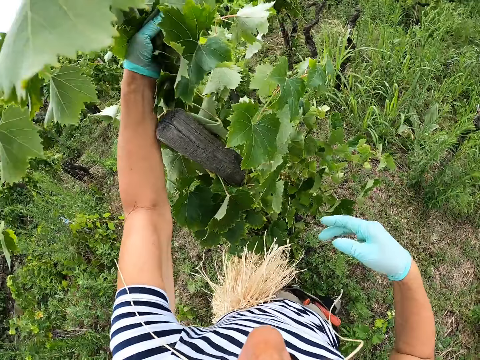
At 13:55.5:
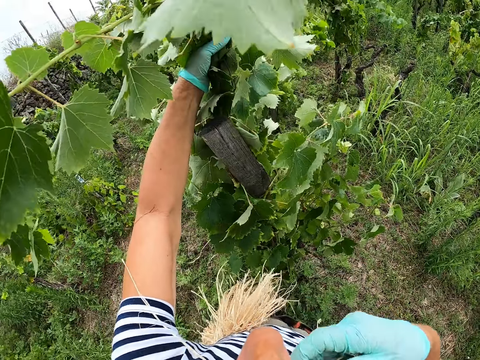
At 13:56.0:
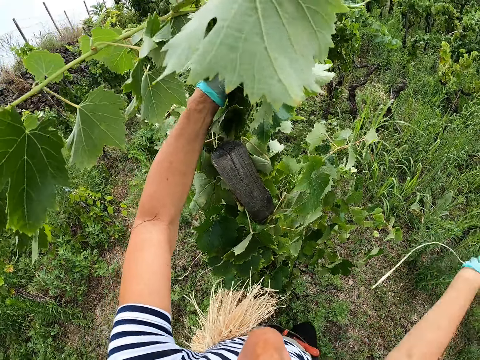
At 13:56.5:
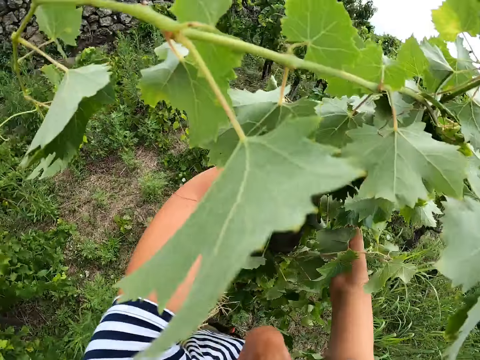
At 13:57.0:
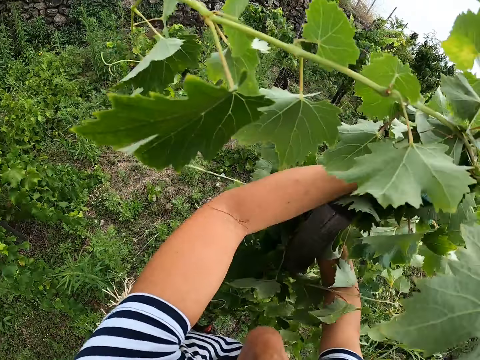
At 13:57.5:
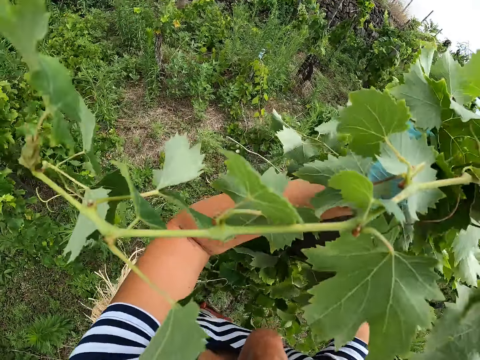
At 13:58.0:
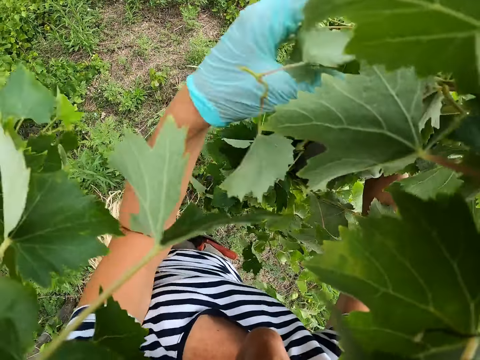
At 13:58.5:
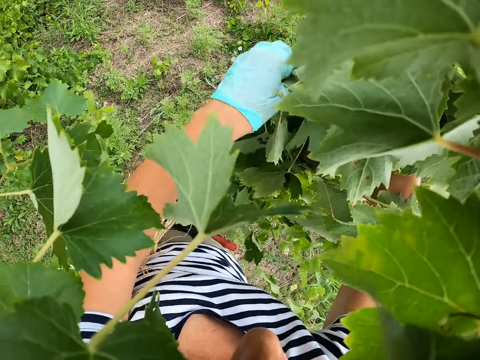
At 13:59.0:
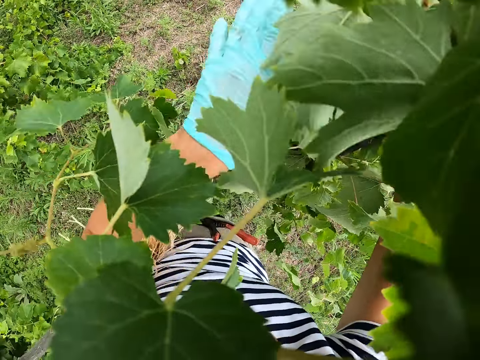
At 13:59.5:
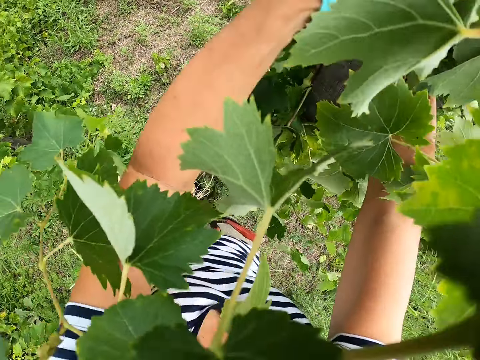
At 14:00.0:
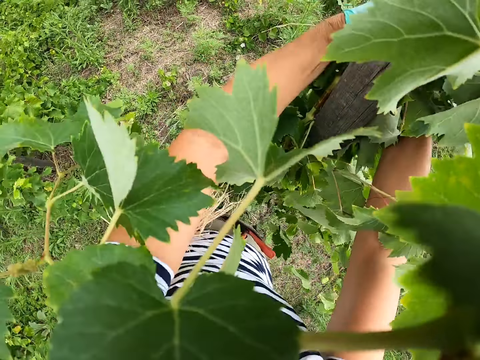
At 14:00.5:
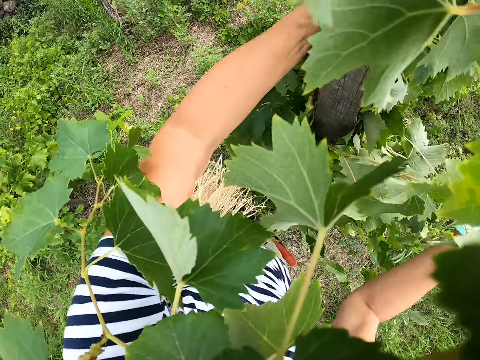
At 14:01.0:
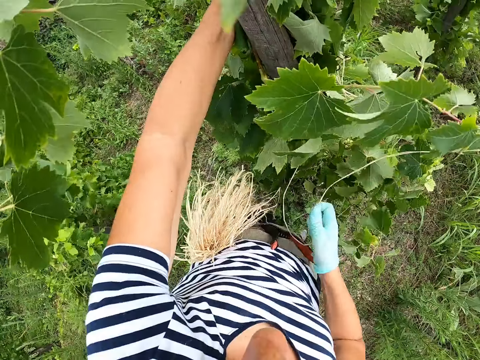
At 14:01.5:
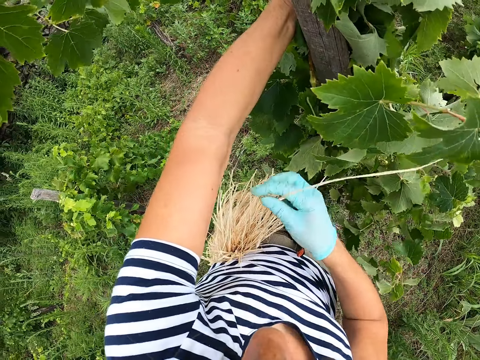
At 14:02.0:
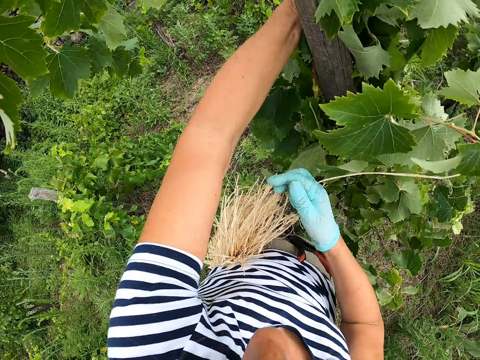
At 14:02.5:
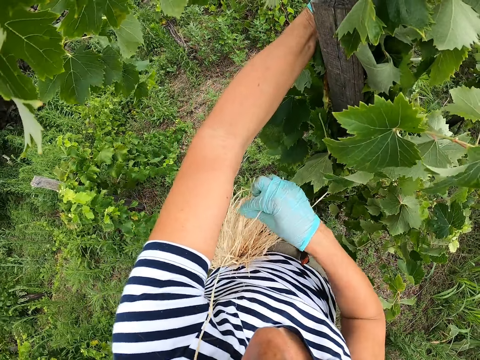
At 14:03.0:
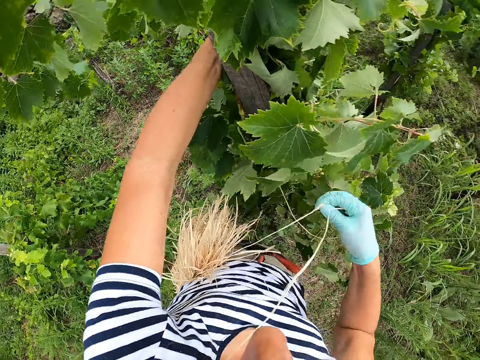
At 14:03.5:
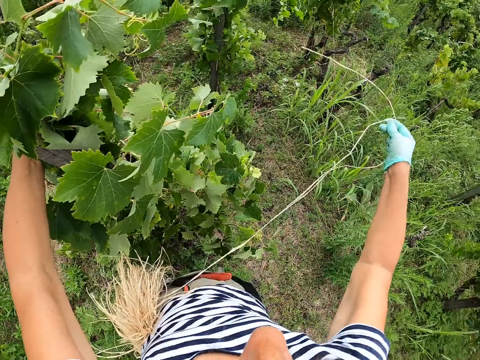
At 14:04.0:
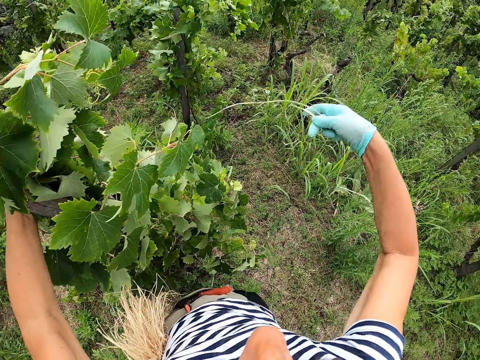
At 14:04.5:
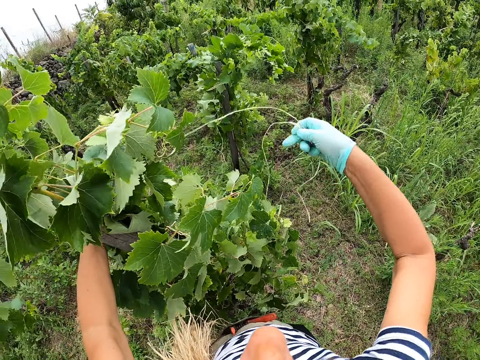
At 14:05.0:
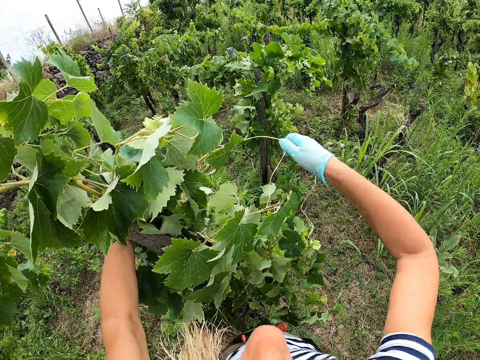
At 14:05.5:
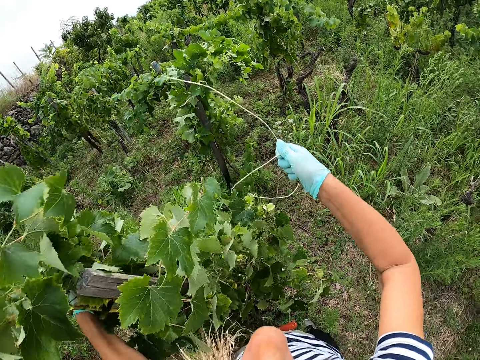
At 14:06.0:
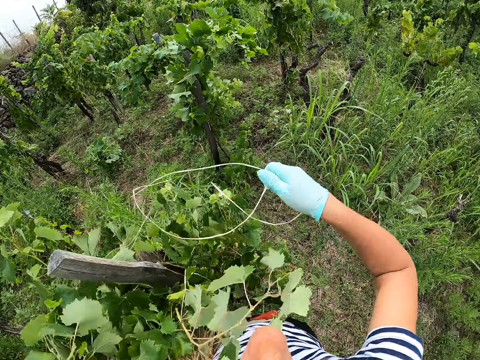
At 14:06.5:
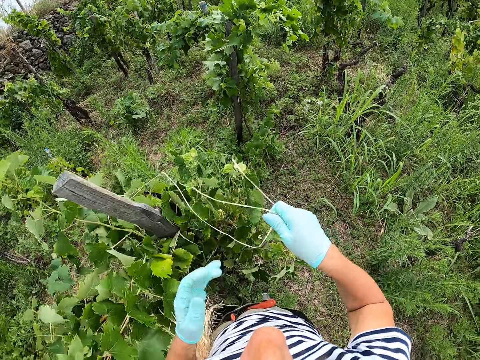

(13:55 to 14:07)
The camera wearer picks the string from the mouth. They tie the plant with the string.

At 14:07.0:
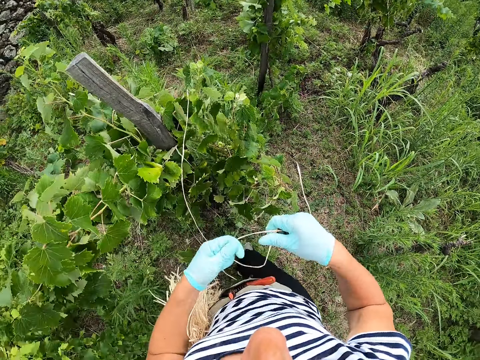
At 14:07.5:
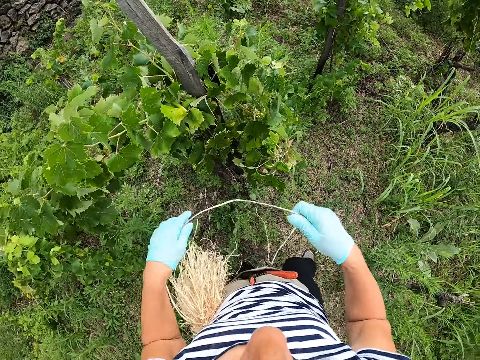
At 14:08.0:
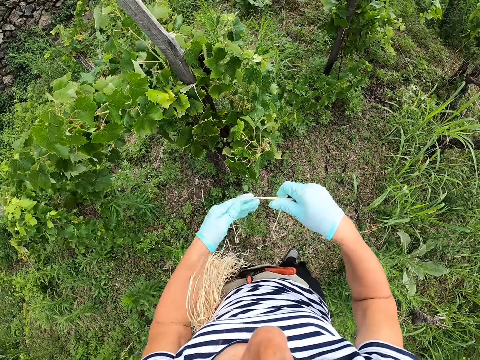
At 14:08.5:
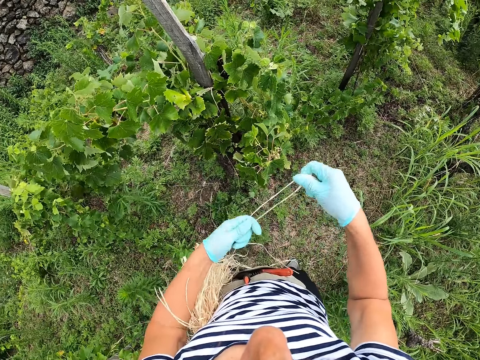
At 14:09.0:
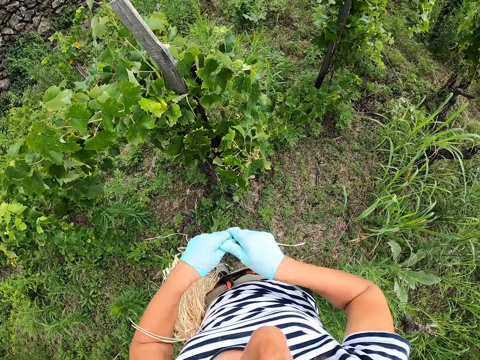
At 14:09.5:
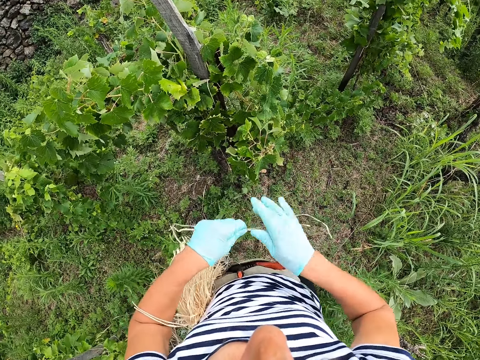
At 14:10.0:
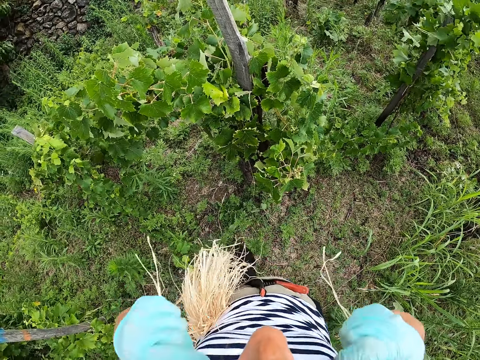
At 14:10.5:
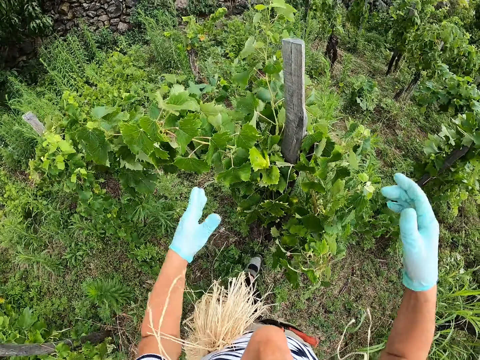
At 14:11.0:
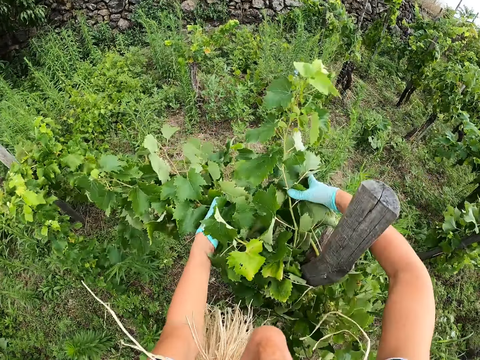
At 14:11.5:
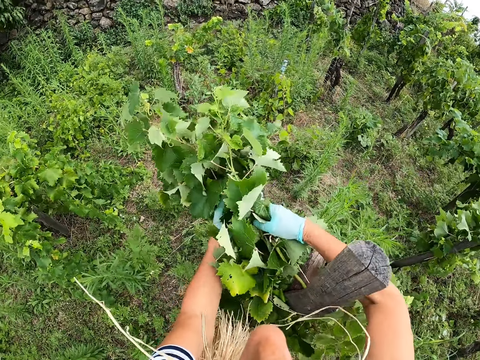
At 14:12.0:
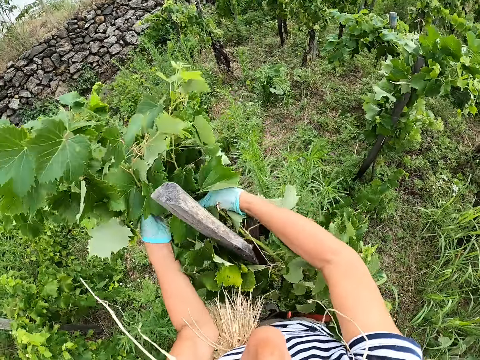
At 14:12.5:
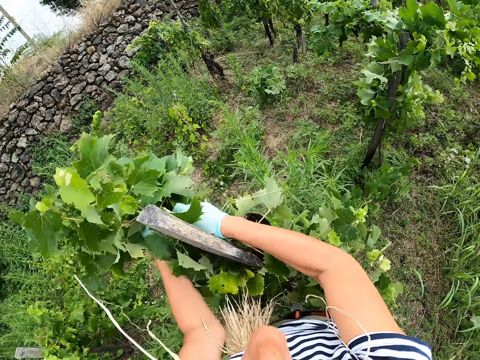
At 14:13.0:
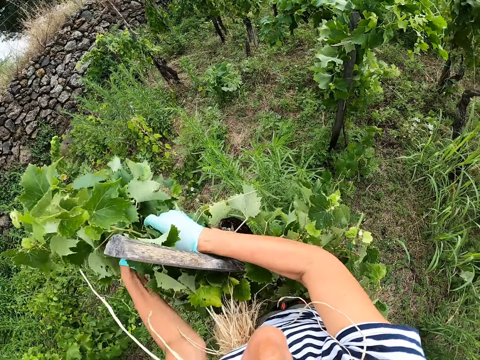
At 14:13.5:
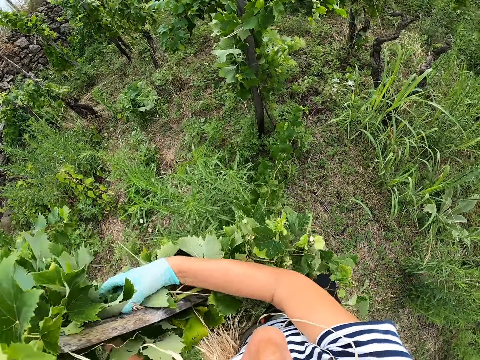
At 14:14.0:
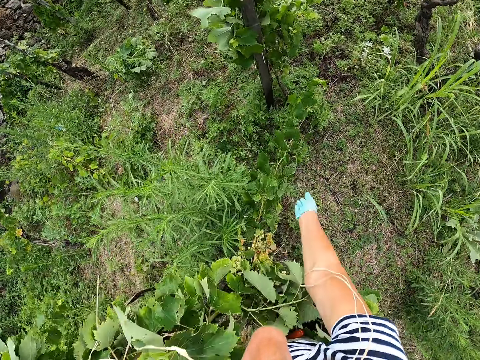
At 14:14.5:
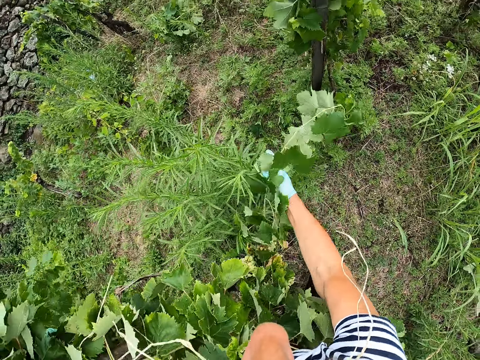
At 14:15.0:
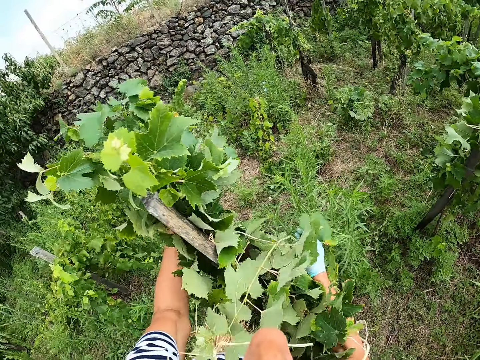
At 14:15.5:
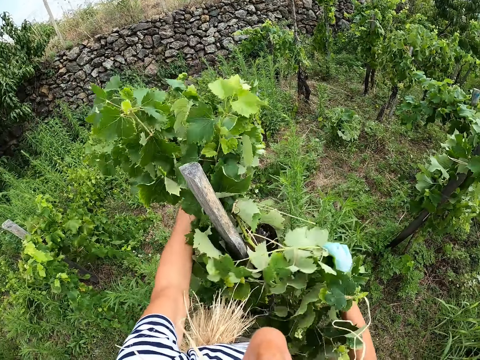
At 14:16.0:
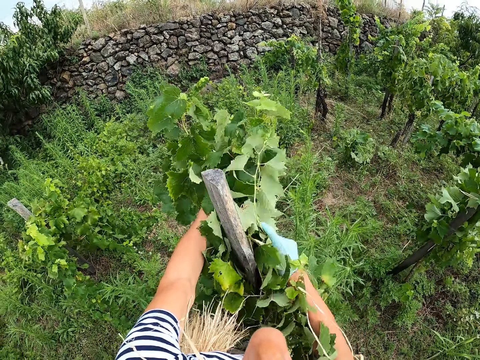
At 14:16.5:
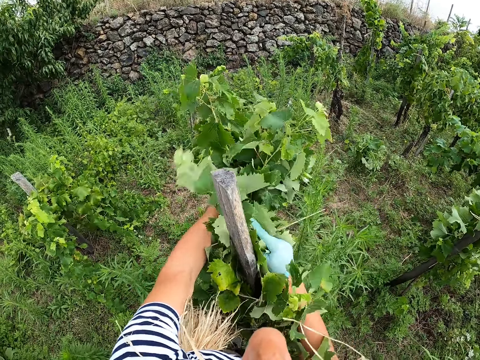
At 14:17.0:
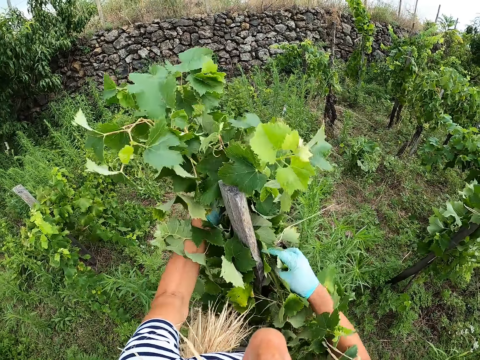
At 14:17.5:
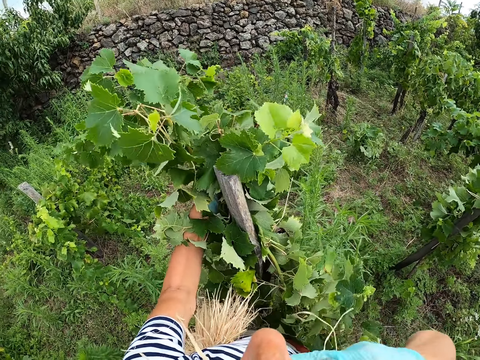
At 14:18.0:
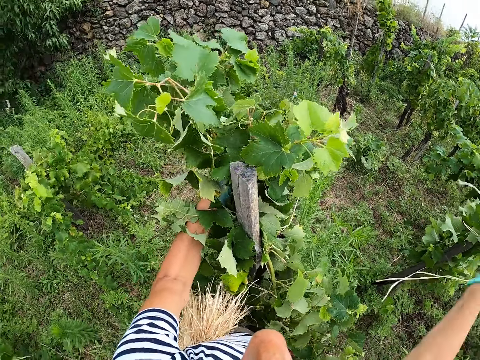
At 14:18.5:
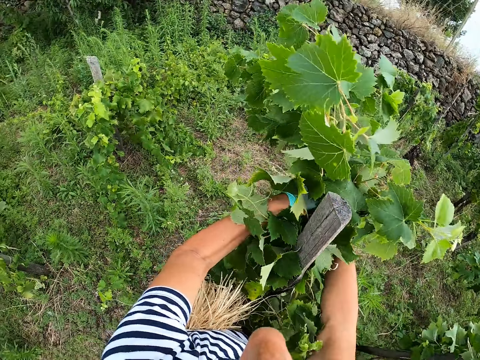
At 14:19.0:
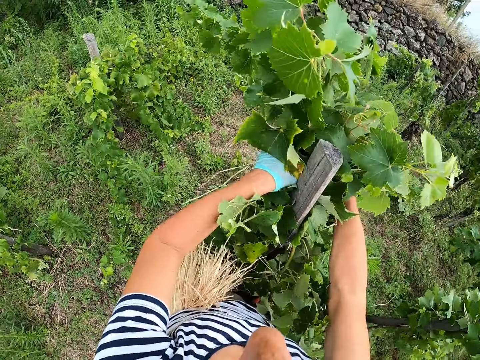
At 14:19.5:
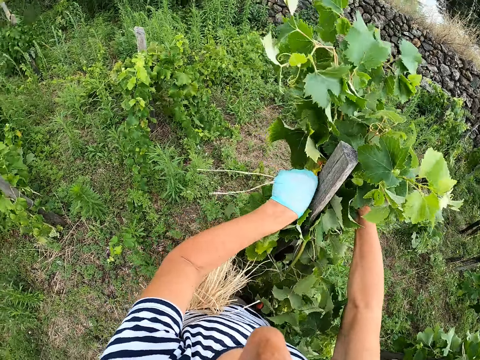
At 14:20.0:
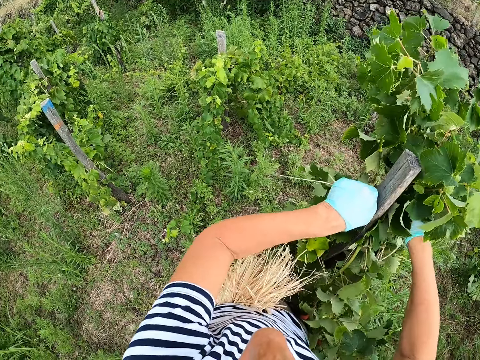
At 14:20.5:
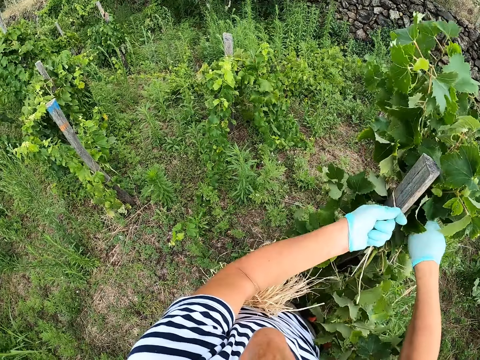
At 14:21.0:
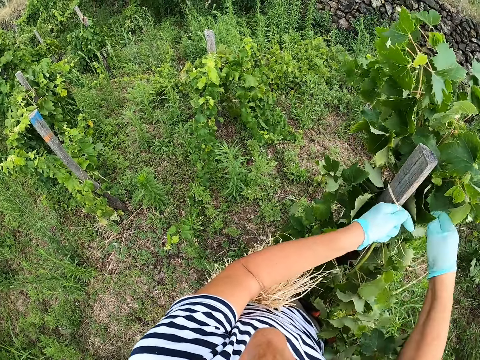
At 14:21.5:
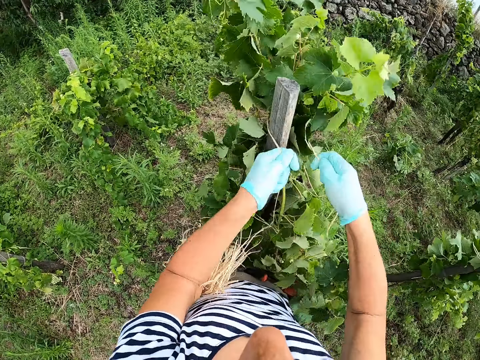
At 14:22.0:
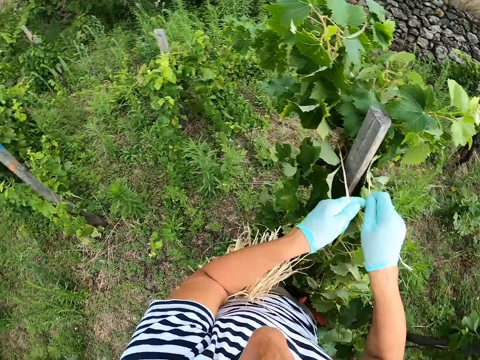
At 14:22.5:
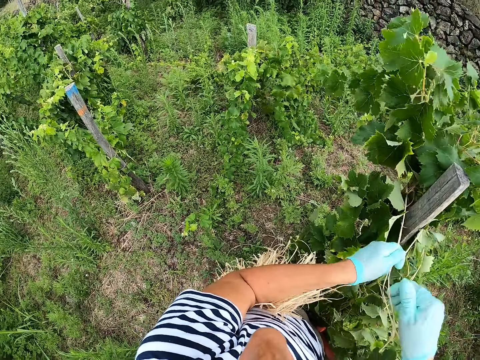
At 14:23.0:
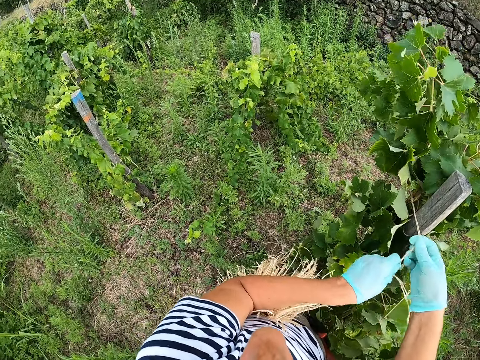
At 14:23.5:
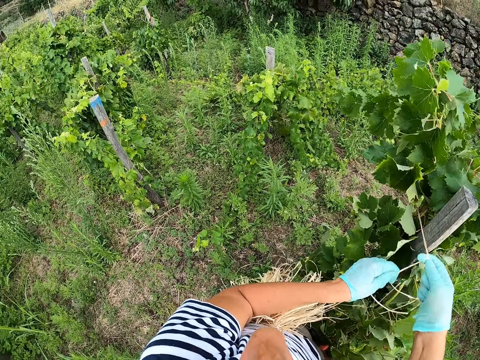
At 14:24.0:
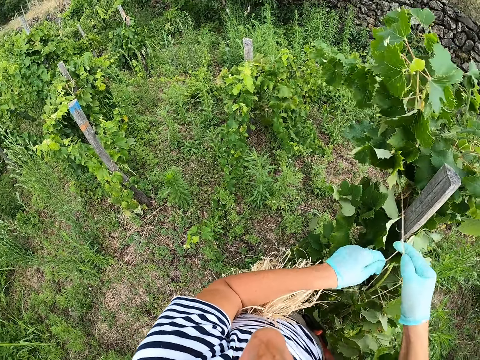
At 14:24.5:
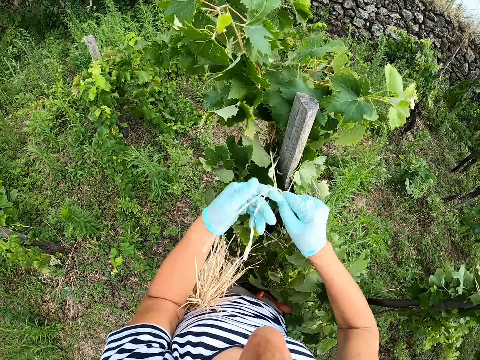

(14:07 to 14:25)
The camera wearer aligns the strings. They put the strings on the mouth. They fold leaves together. They align the plants. They pick leaves from the ground. They pick the string from the mouth. They tie the plant on the pole.
